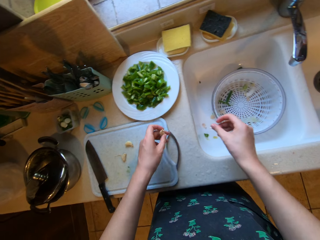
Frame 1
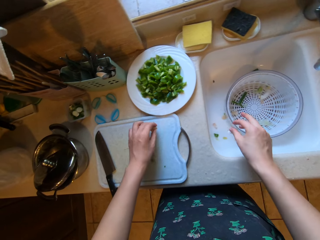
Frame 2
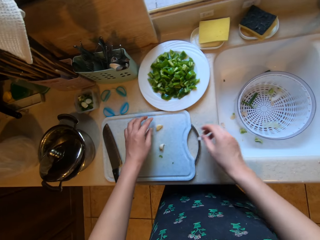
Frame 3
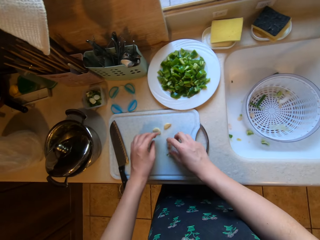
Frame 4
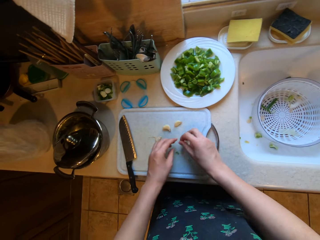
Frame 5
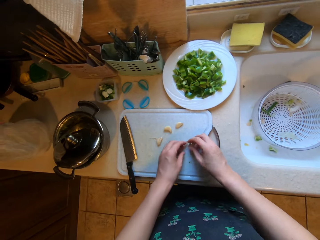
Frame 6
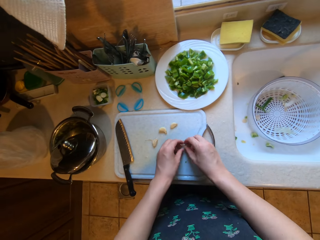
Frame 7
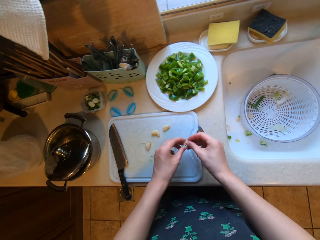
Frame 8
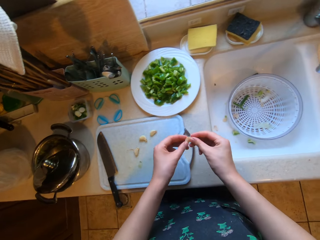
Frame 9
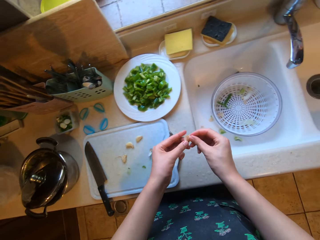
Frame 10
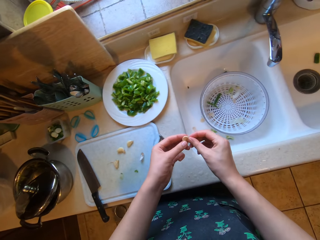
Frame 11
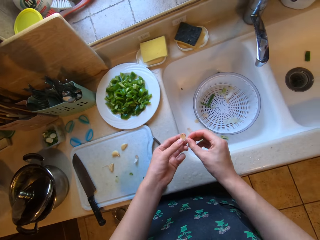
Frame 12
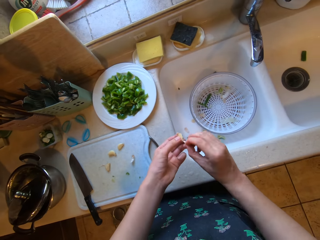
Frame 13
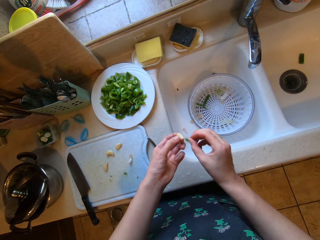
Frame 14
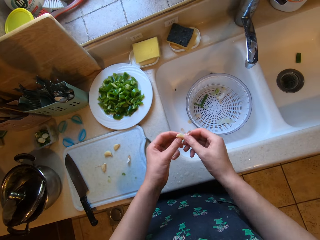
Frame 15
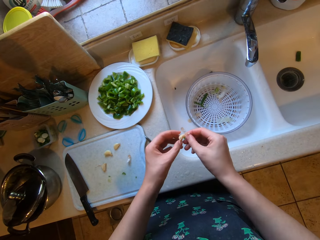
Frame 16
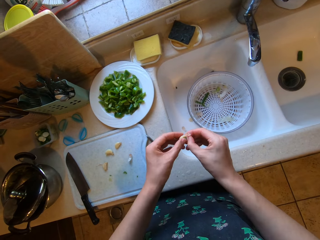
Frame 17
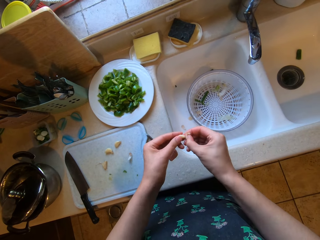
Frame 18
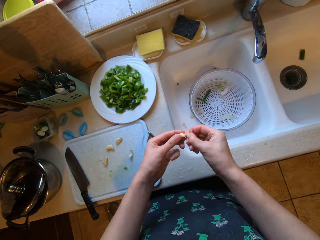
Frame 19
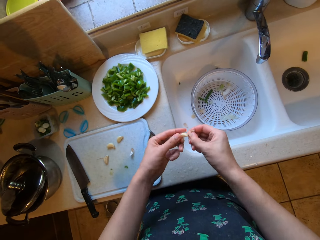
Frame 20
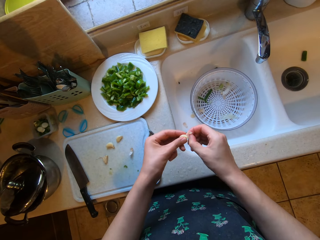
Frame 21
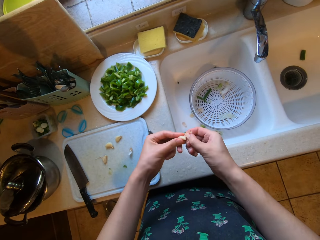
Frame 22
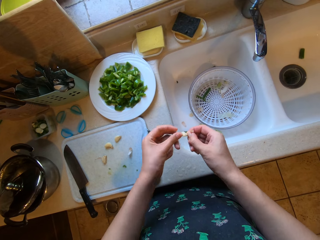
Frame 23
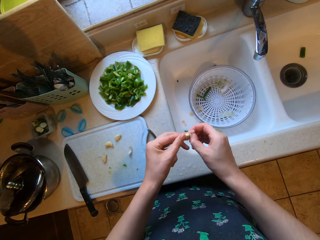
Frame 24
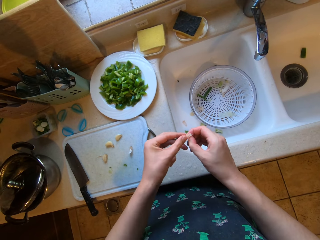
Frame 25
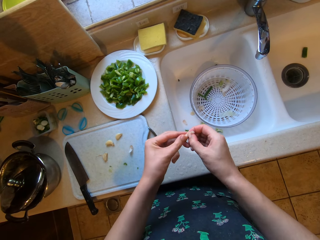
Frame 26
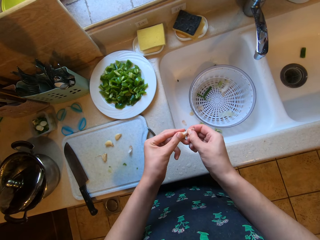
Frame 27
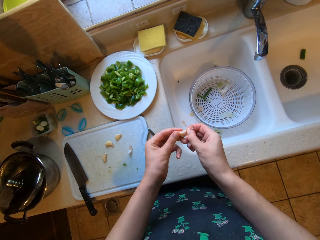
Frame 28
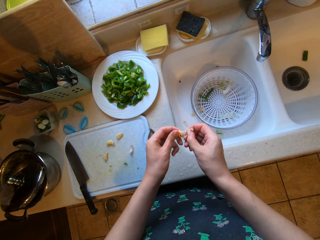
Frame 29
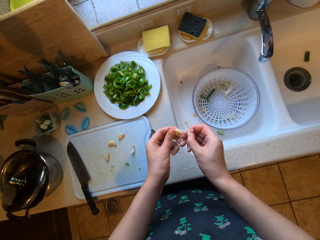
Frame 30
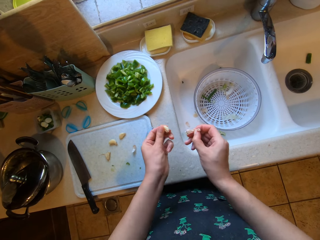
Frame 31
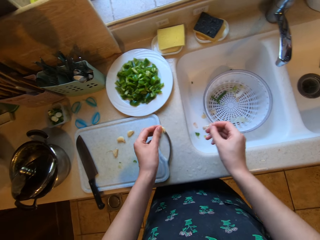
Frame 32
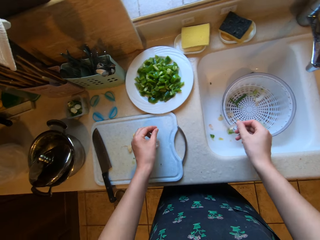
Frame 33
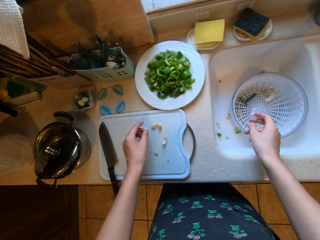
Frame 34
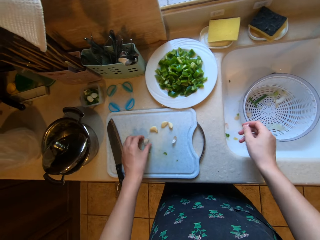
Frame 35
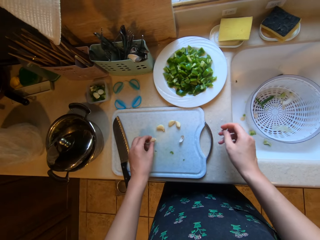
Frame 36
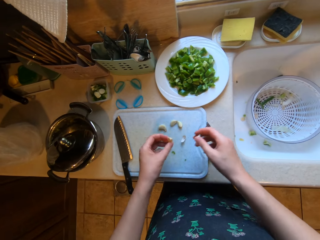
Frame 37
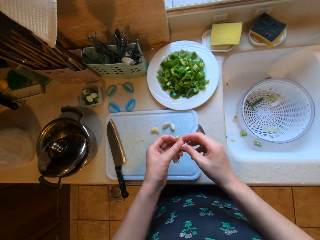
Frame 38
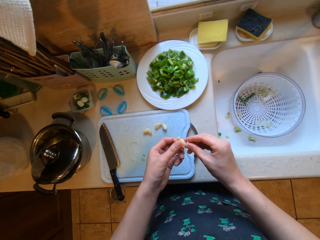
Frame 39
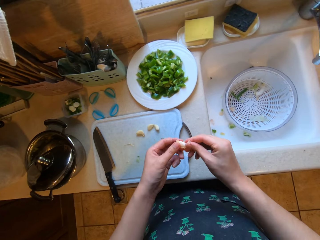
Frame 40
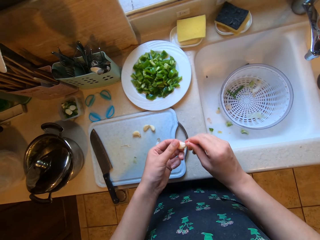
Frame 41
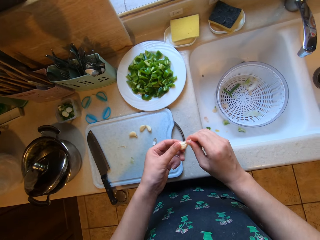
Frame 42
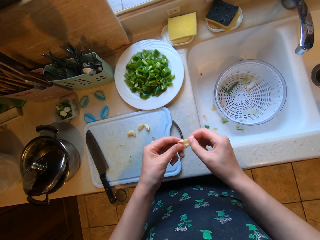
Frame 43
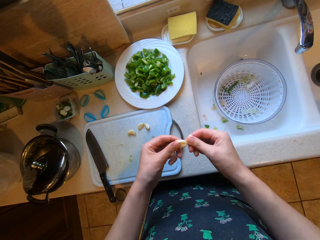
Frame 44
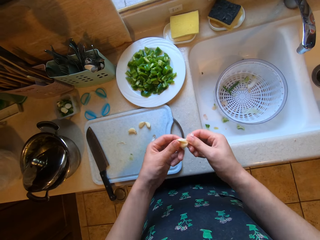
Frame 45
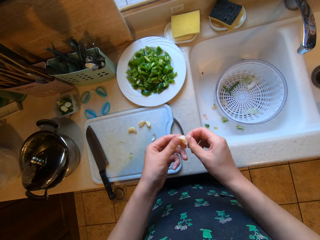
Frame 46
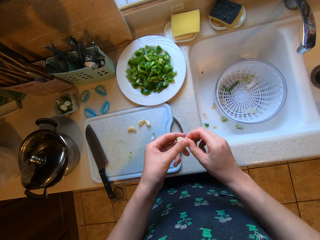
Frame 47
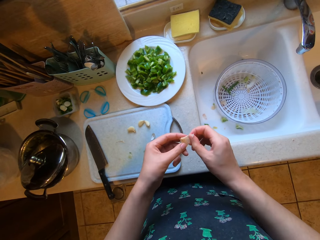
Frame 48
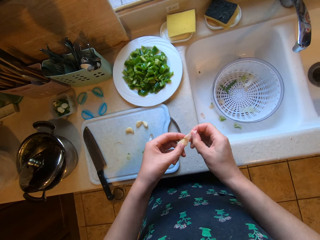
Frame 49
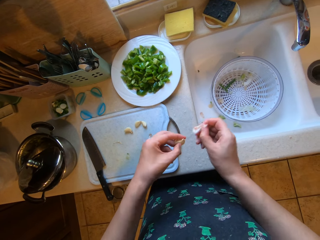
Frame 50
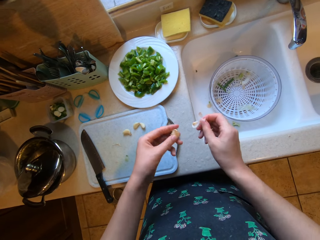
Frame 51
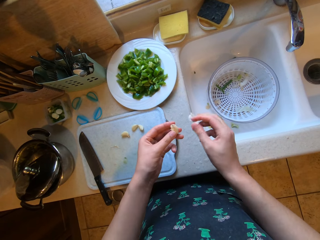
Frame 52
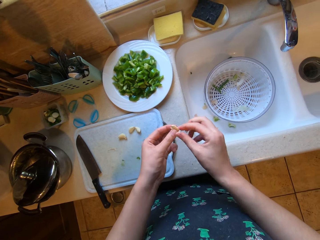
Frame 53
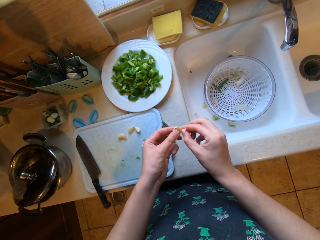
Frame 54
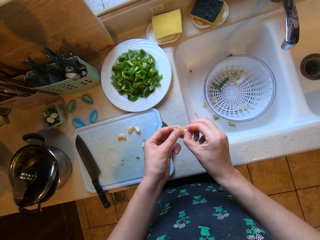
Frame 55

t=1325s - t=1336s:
The camera wearer places the garlic in her left hand on the chopping board. She picks the garlic from the chopping board with her right hand. She peels the garlic in her hands. She places the garlic in her left hand on the chopping board. She picks the garlic from the chopping board with her left hand. She peels the garlic in her hands.

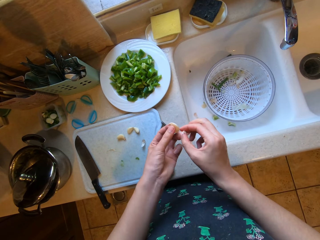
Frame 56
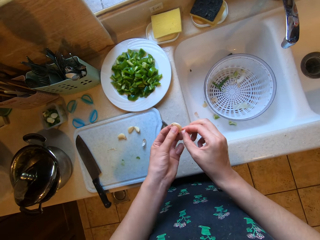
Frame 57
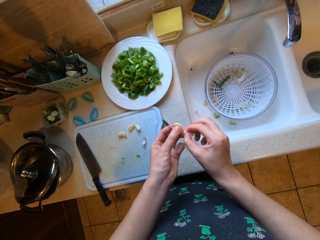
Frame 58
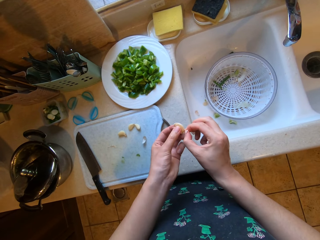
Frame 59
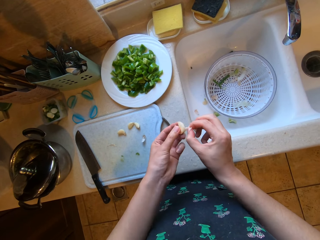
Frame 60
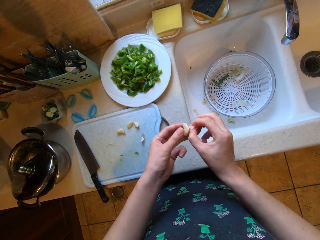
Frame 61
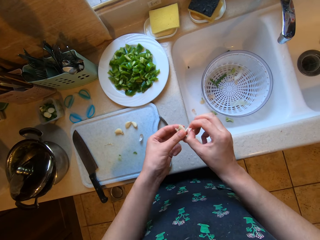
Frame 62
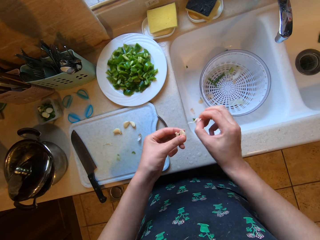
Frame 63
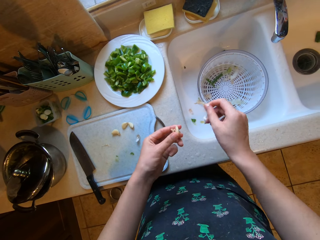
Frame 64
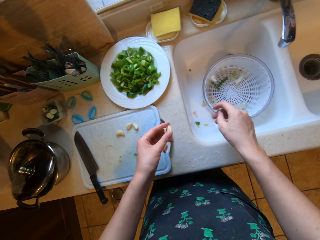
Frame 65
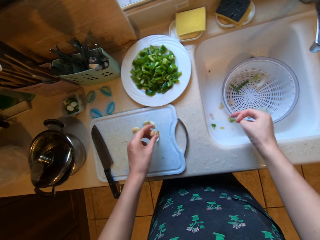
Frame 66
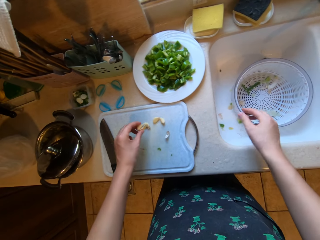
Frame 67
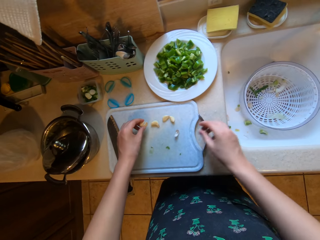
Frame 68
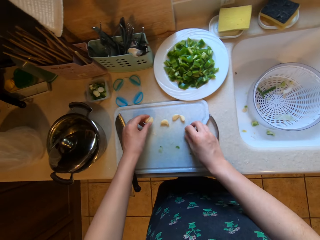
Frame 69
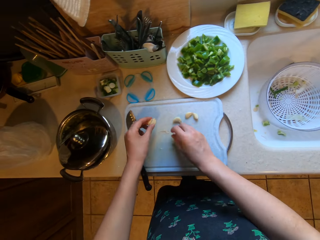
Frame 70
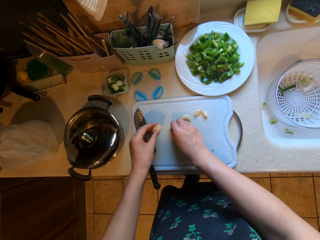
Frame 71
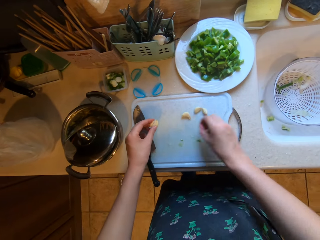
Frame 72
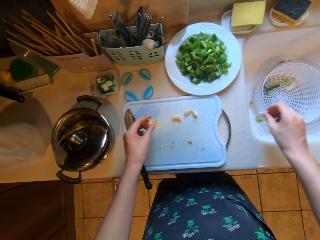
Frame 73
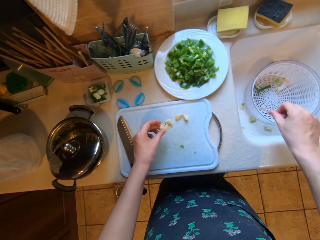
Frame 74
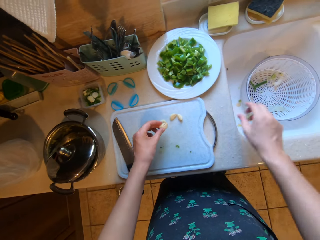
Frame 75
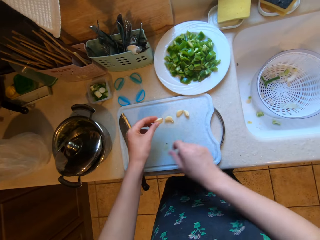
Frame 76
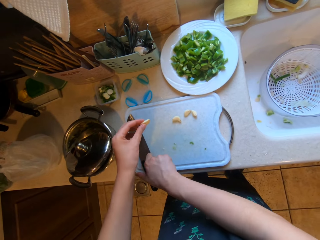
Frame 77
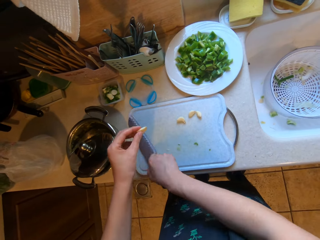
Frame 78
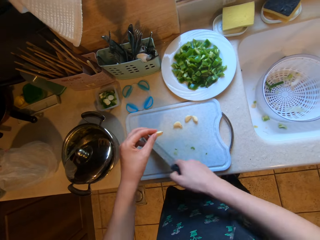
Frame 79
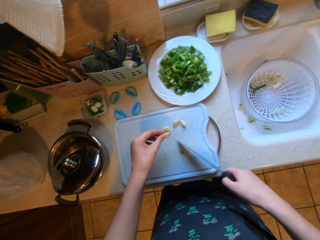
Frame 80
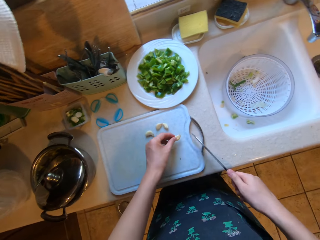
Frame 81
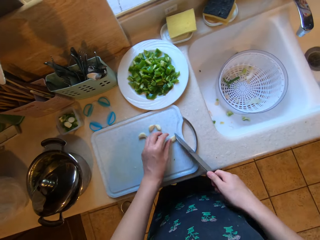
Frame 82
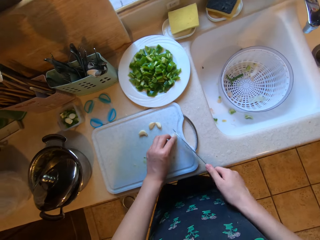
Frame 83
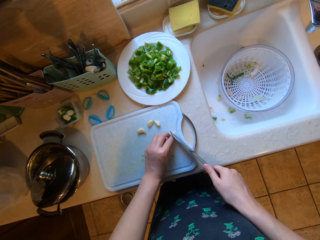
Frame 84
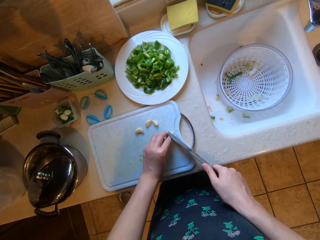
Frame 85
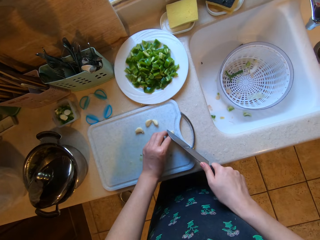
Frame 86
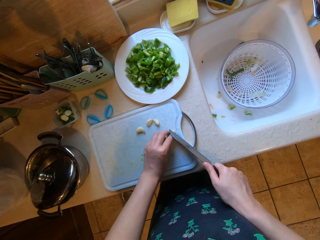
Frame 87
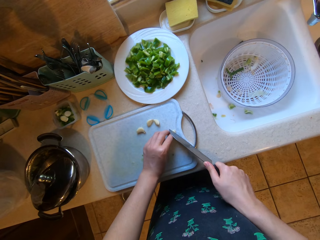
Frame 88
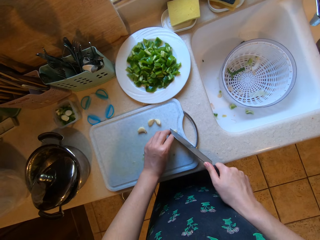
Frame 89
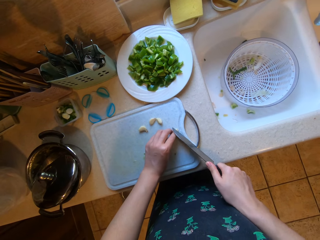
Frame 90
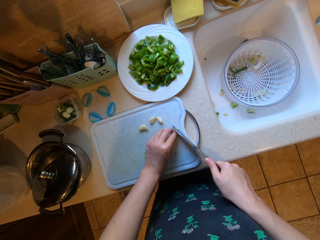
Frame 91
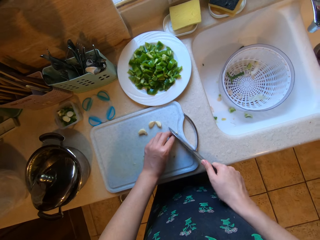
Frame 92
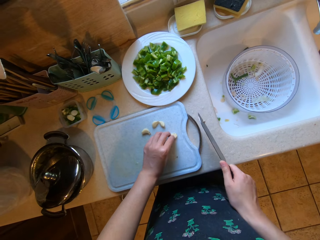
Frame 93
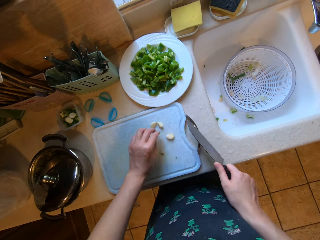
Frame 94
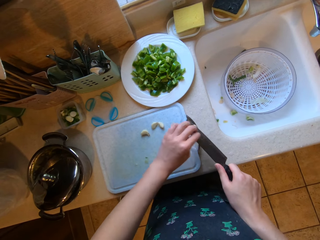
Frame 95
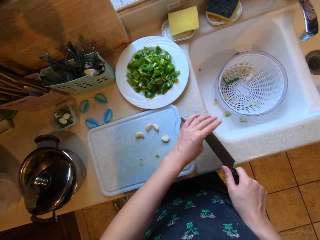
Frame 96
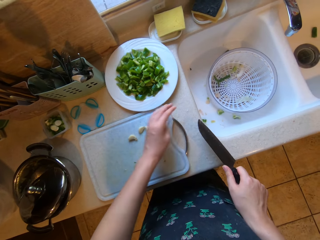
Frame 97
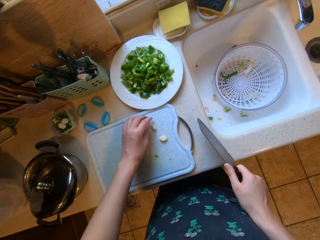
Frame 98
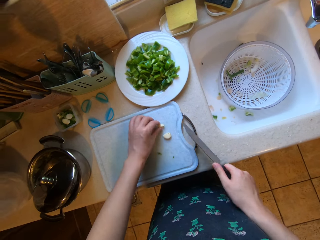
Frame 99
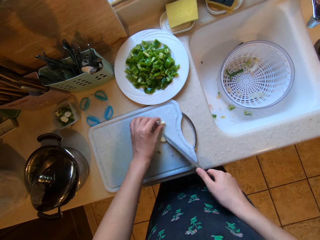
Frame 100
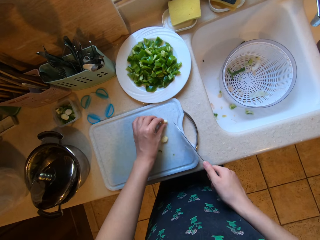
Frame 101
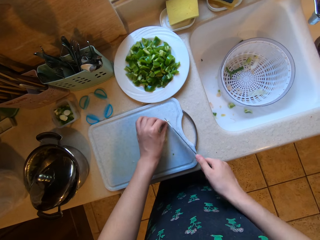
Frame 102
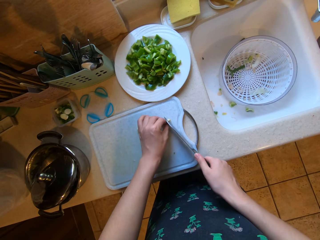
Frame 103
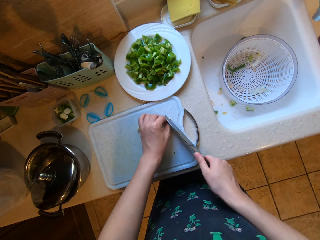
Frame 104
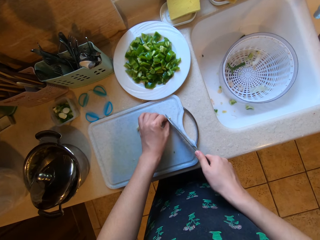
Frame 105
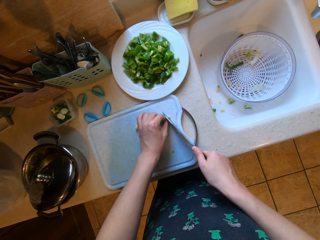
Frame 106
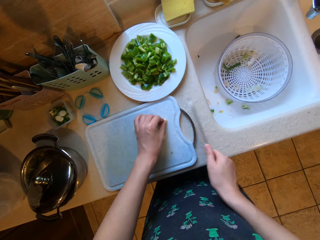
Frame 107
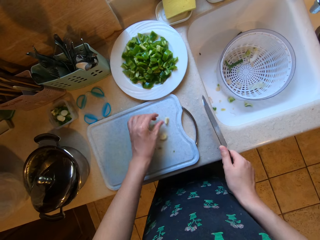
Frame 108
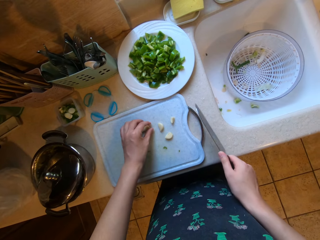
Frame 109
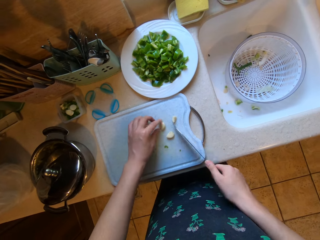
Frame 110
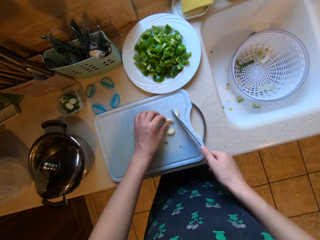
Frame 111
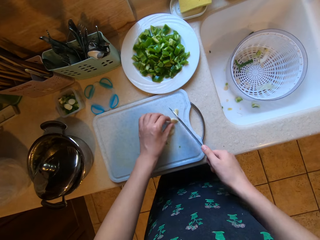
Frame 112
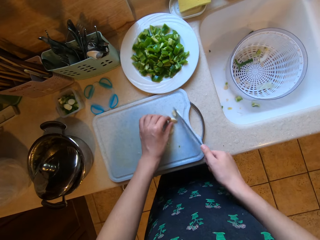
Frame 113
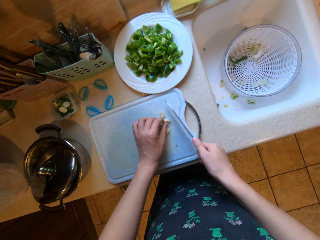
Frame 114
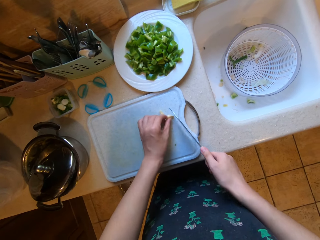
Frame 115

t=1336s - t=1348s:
The camera wearer picks garlic peels from the chopping board with her right hand. She disposes the garlic peels in her right hand in the sink. She picks the knife from the chopping board with her right hand. She cuts the garlic on the chopping board with the knife in her right hand.
